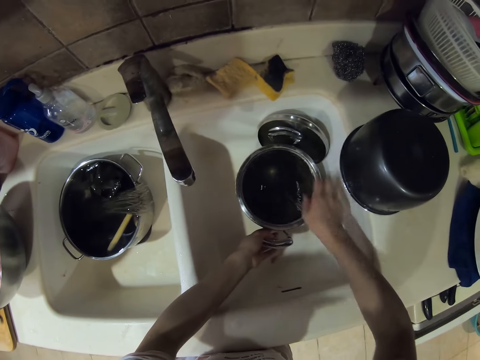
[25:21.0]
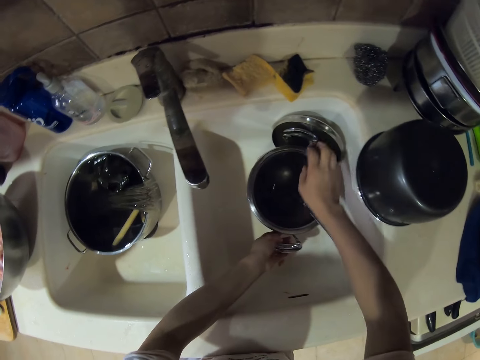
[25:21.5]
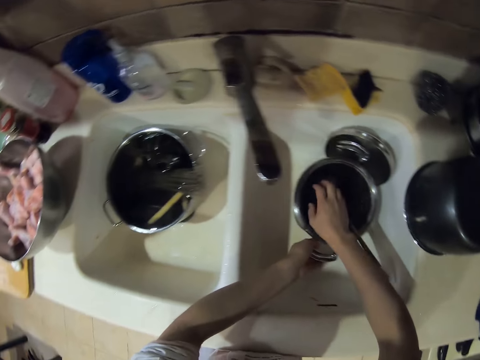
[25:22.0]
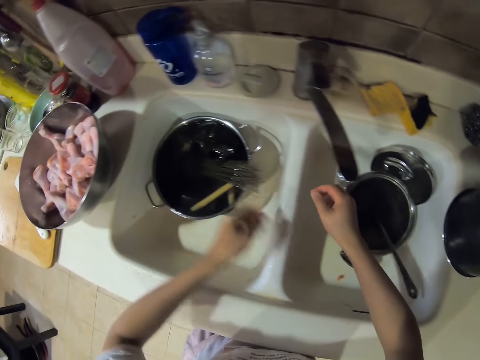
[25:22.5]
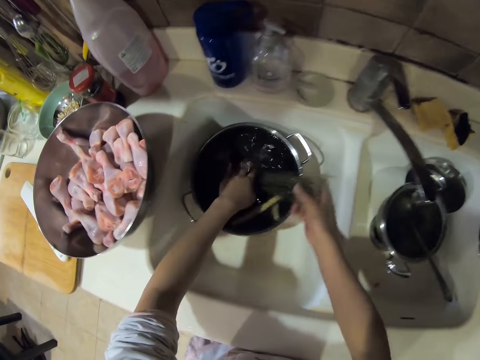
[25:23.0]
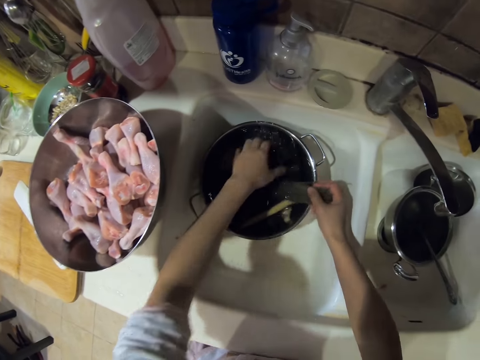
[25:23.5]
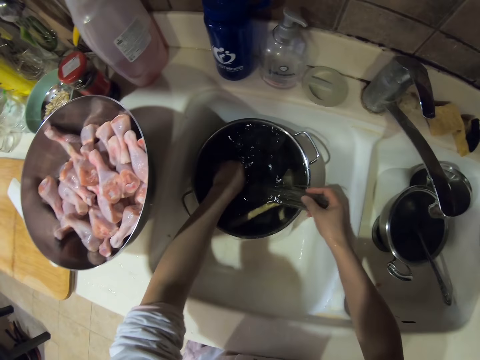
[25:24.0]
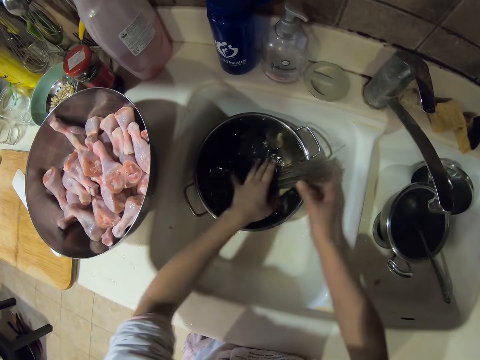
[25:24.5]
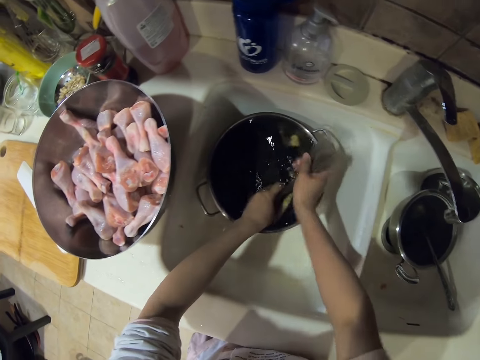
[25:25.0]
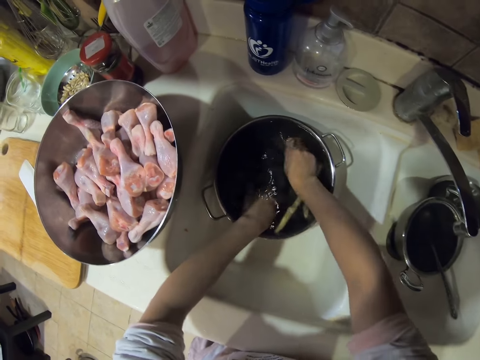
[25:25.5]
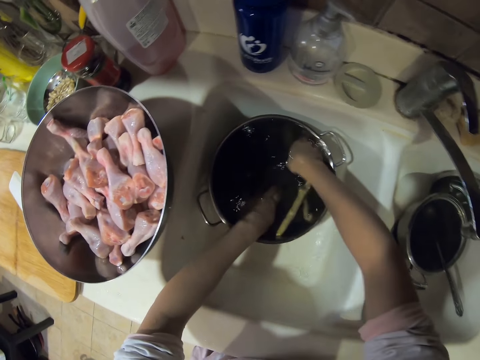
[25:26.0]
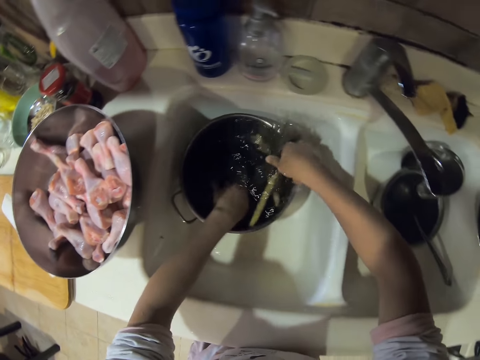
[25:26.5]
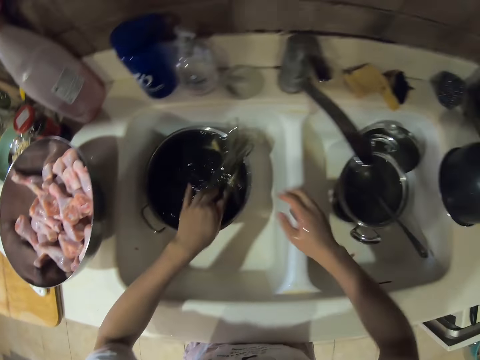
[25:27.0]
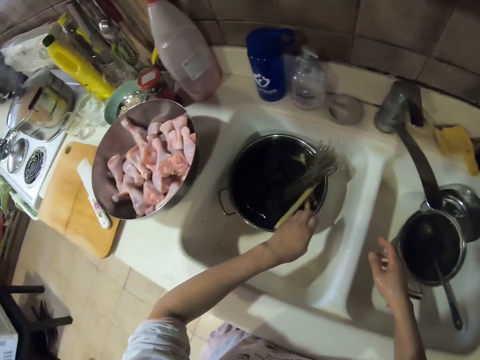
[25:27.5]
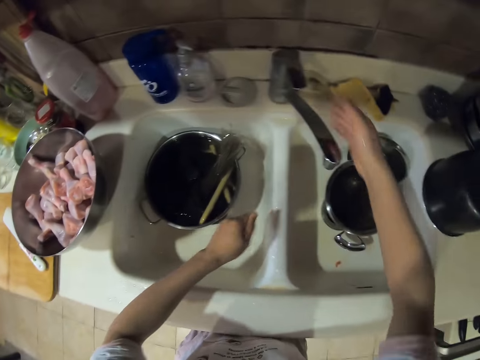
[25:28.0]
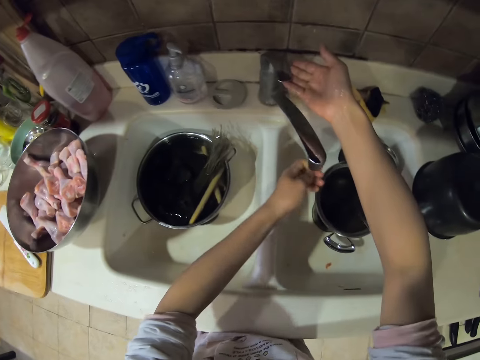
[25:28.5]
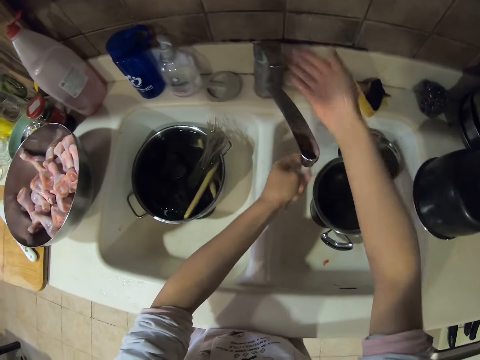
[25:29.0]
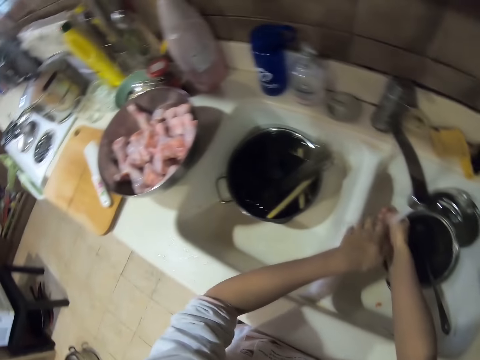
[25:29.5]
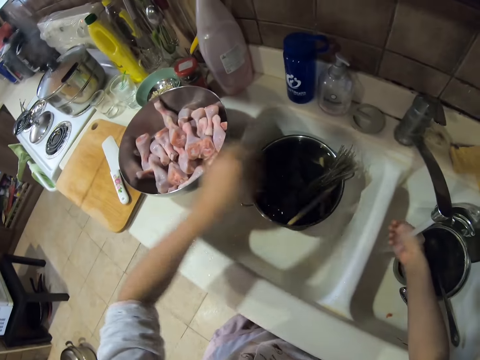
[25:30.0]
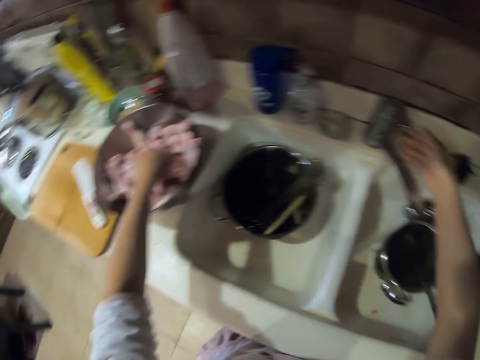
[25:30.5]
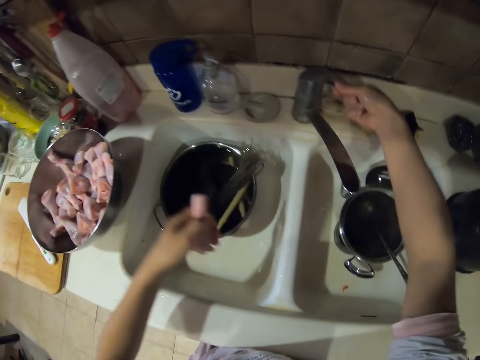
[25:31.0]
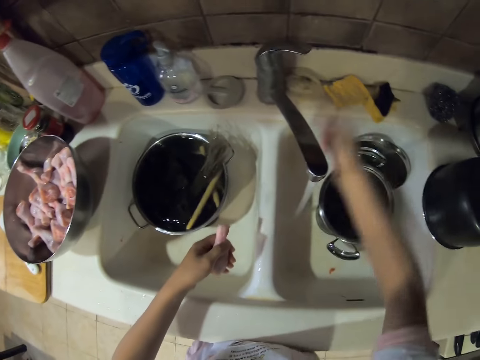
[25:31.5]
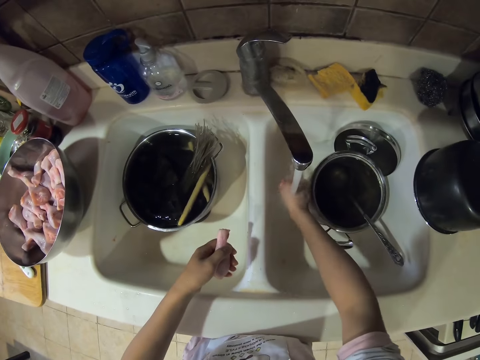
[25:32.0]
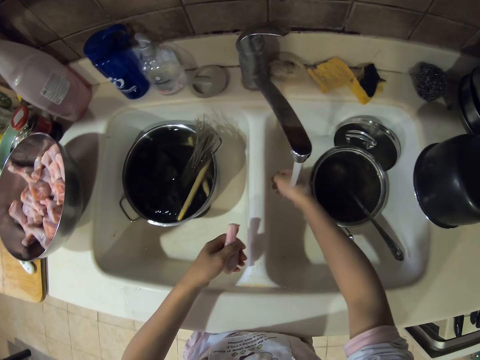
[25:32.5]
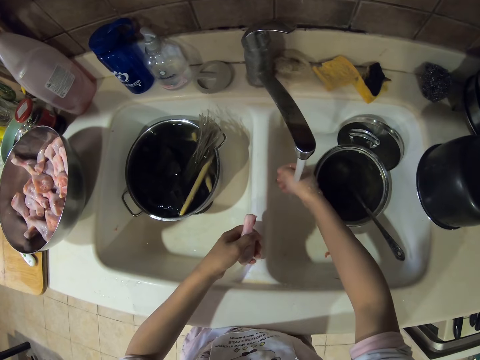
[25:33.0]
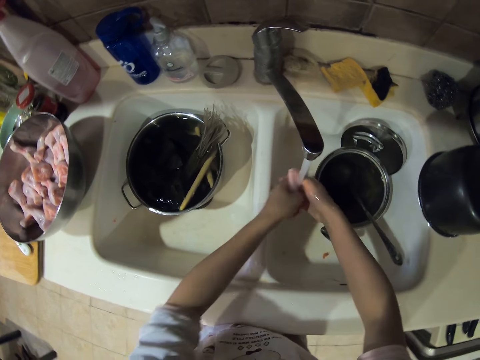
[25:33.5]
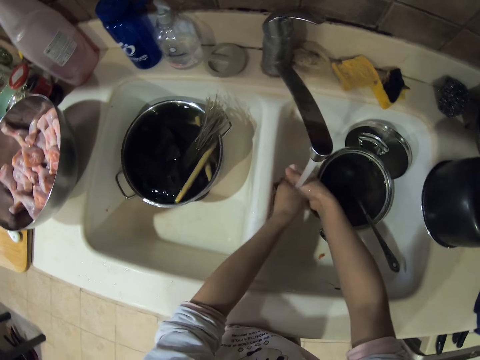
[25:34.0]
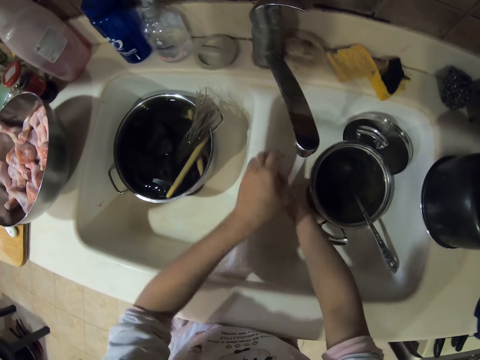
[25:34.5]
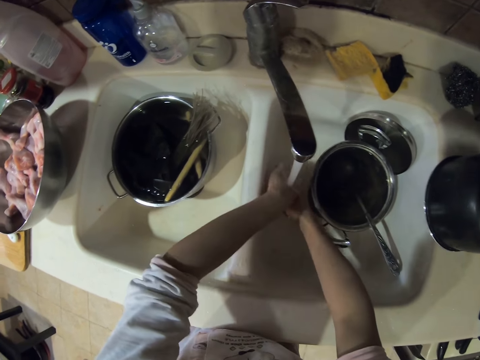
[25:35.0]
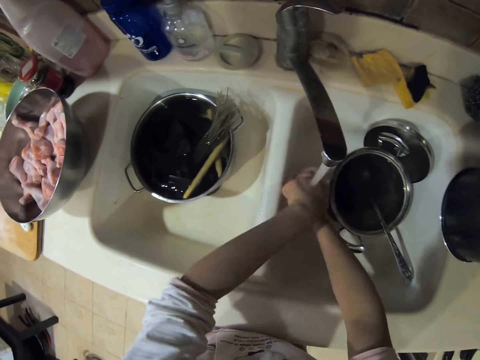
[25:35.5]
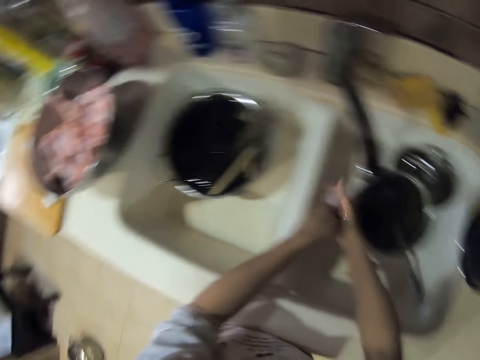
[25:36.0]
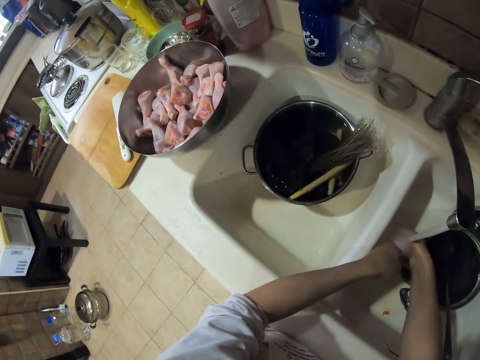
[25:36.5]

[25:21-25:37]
The camera wearer touches the pot. They touch something. They wash something. They shake their hands. They open the tap. They rinse their hands. They close the tap. They open the tap. They pick up a piece of meat. They rinse their hands. They wash the chicken drumstick.

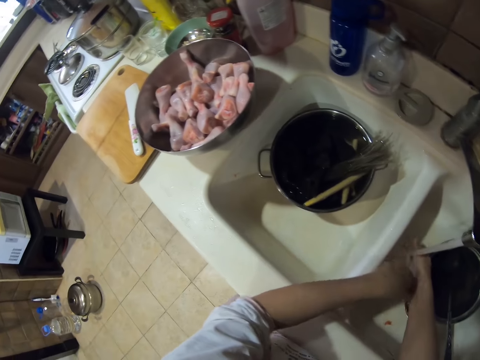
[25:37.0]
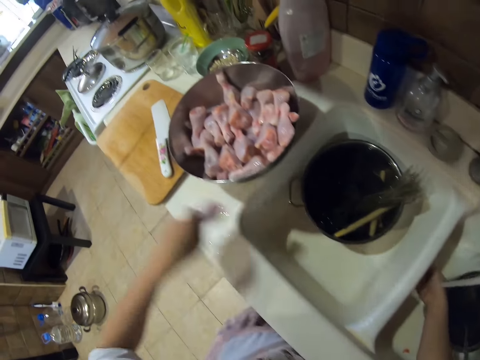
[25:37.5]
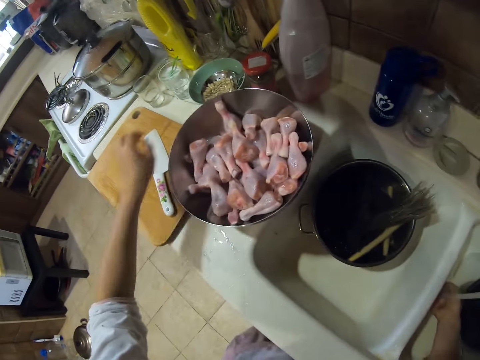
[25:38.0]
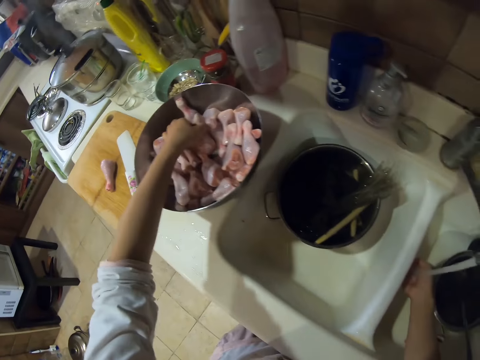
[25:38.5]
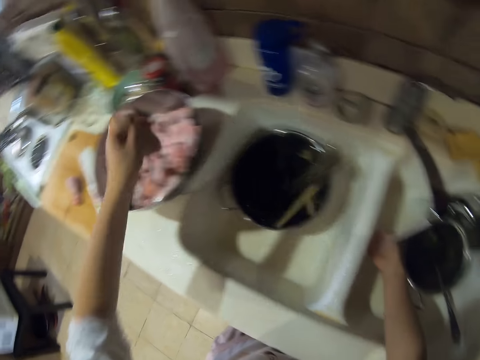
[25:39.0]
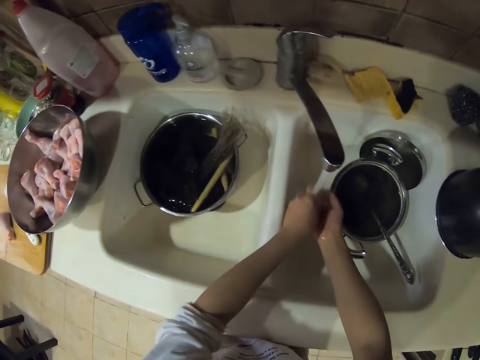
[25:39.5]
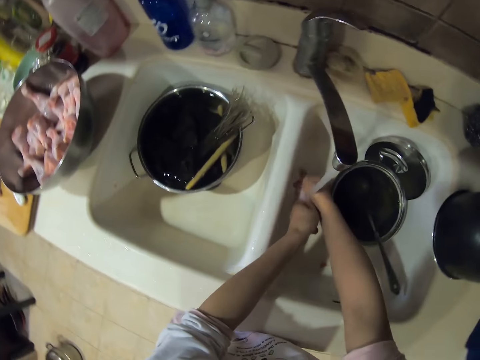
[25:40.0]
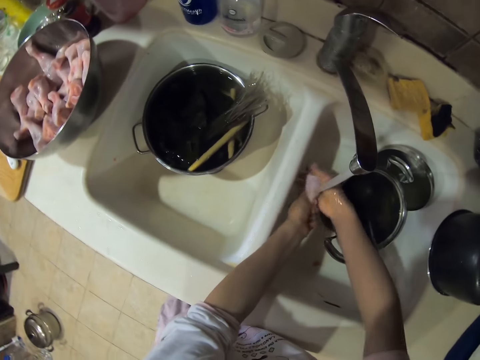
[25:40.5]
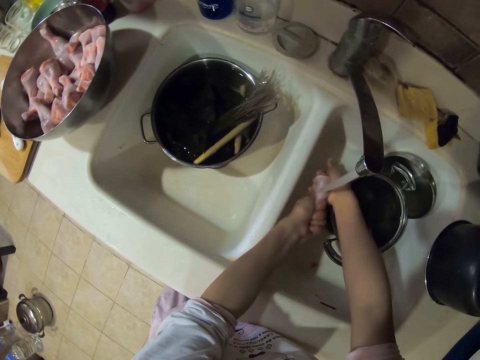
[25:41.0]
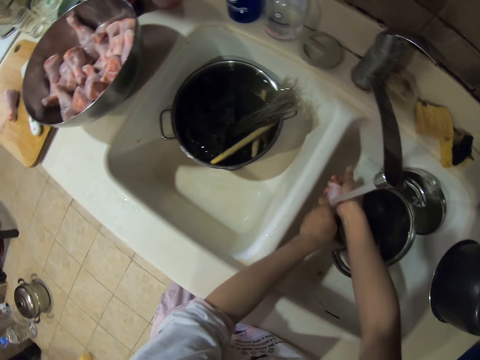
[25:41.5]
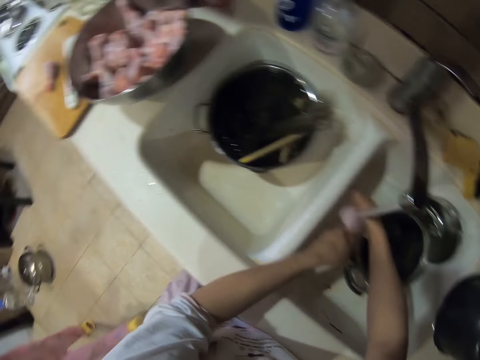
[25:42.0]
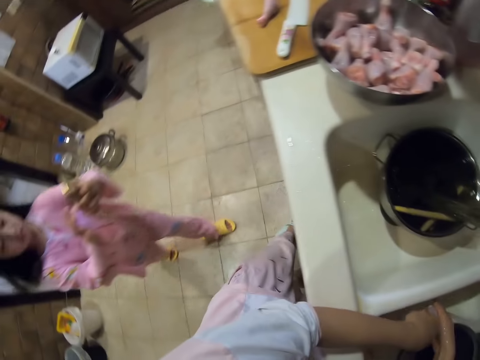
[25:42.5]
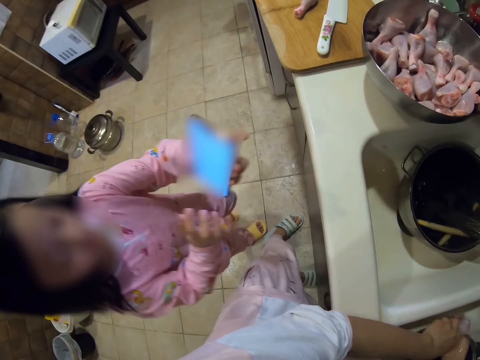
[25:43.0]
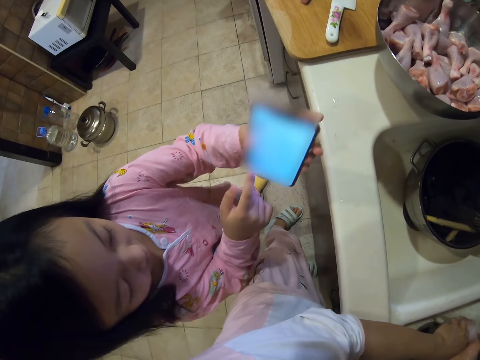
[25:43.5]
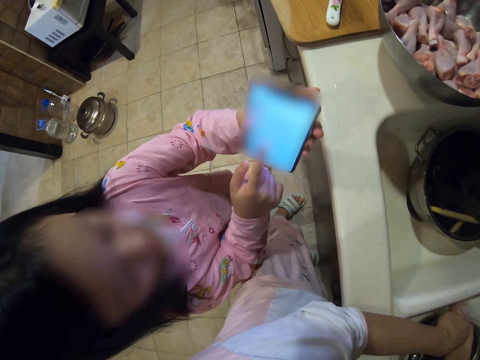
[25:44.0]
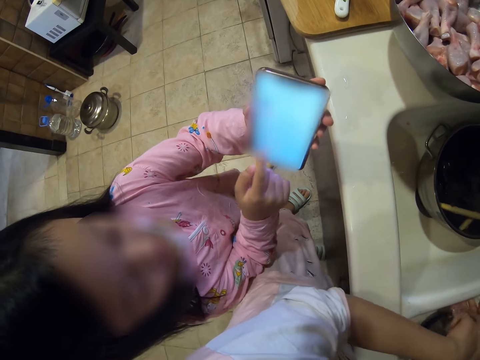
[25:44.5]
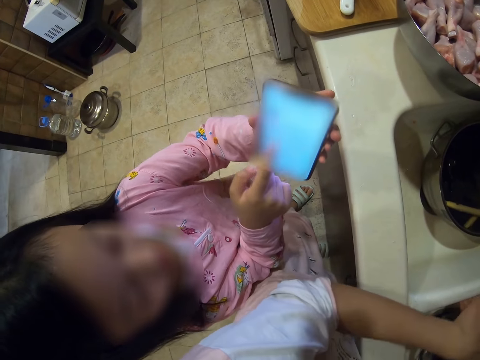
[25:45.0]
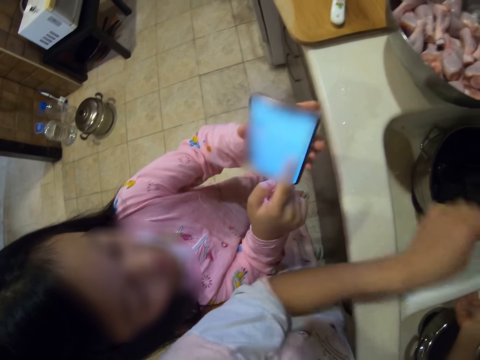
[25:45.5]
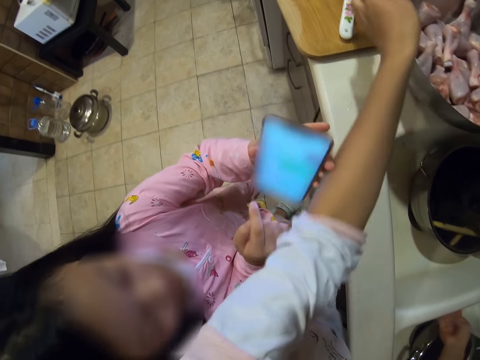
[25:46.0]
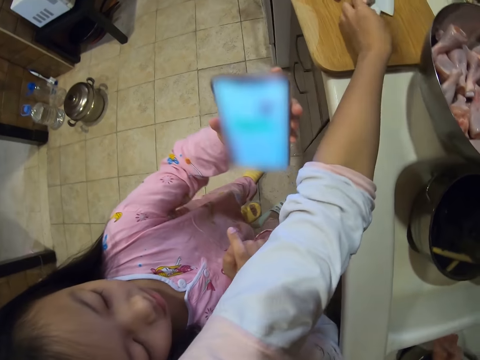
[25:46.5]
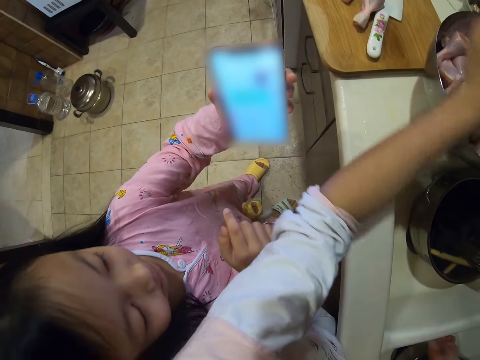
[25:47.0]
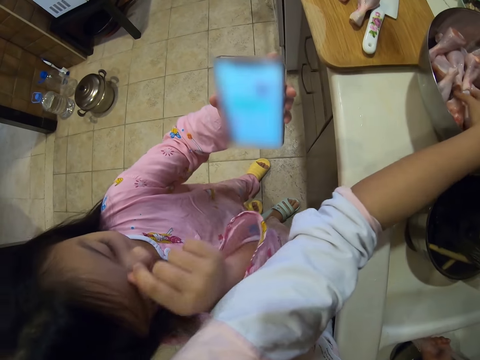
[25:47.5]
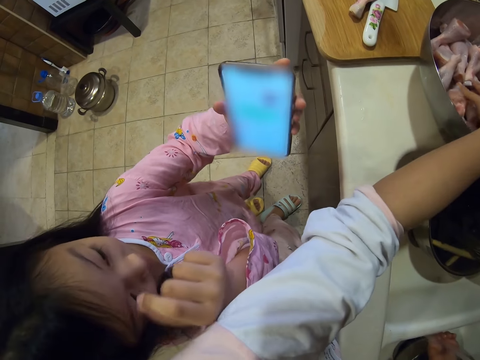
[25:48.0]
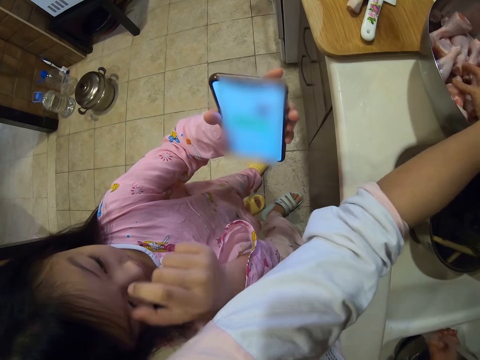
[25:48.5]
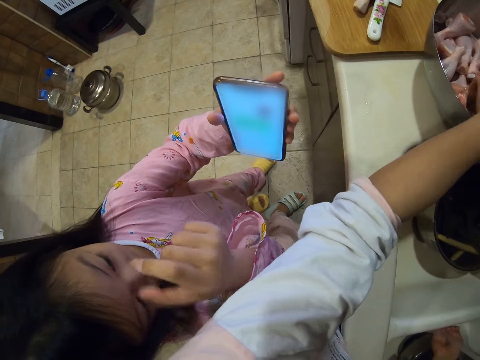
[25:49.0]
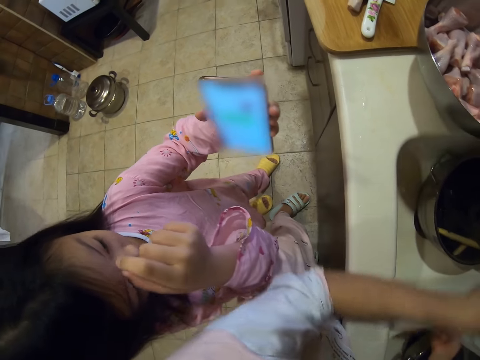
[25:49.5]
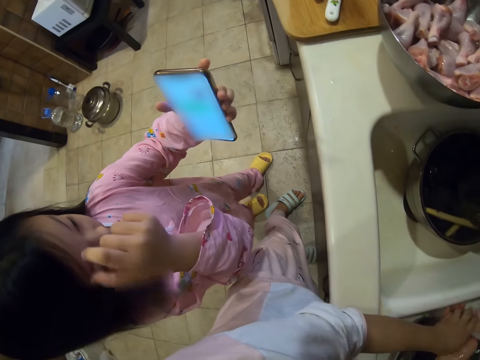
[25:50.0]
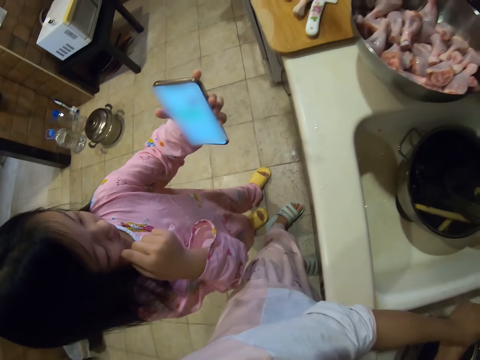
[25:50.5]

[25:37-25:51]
The camera wearer places the chicken on the chopping board. They pick up the chicken. They wash the chicken. They speak to a girl. The girl shows the camera wearer a phone. The camera wearer places the chicken on the chopping board. The girl touches her face and rubs her face.
